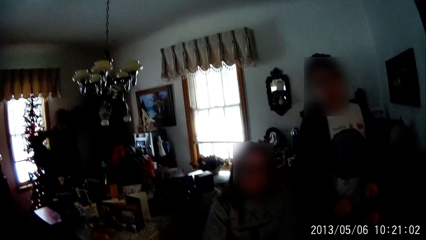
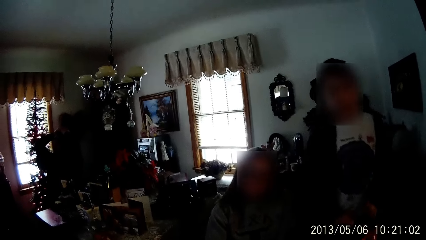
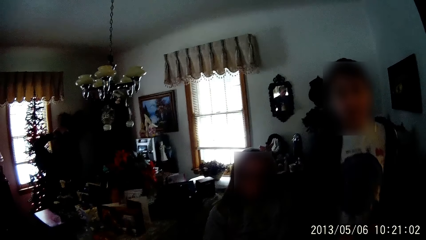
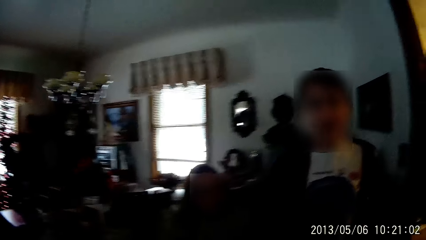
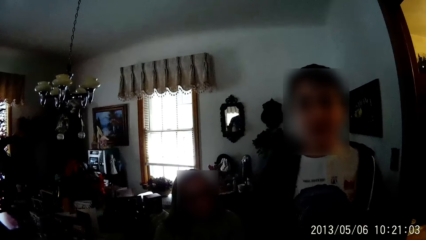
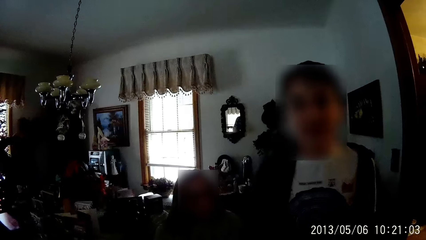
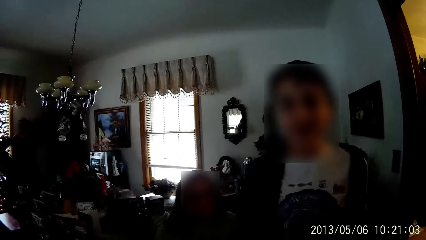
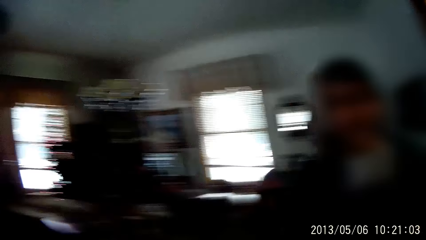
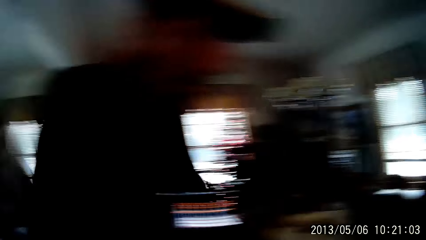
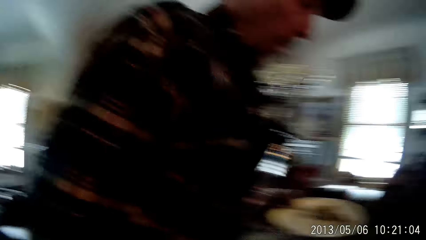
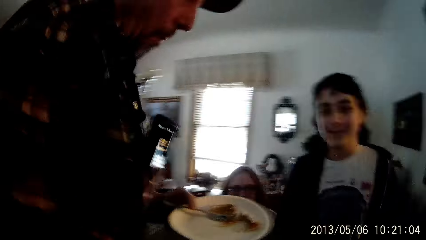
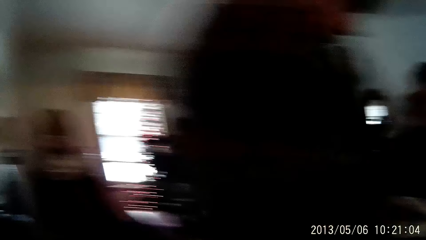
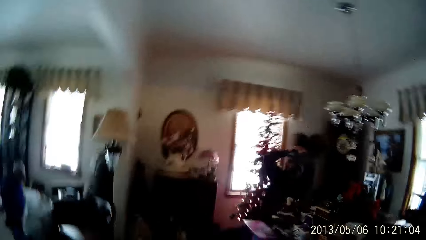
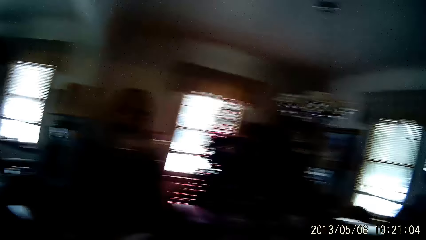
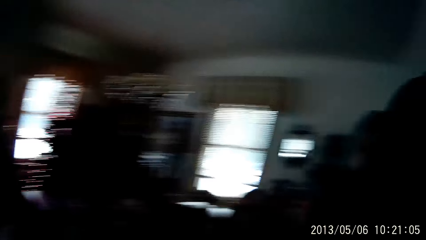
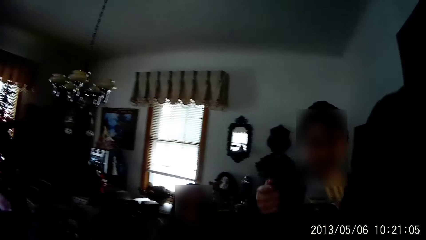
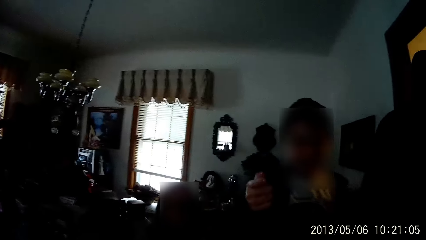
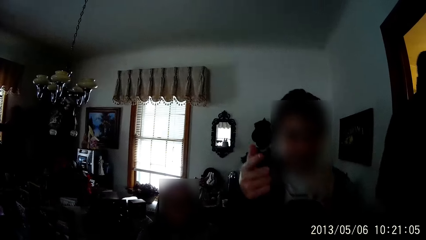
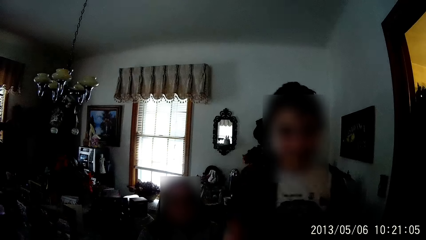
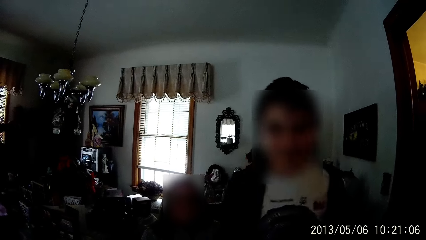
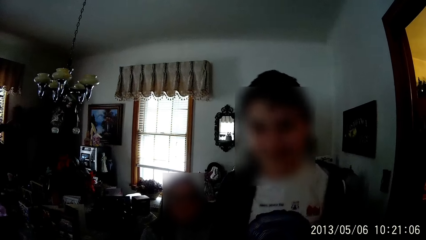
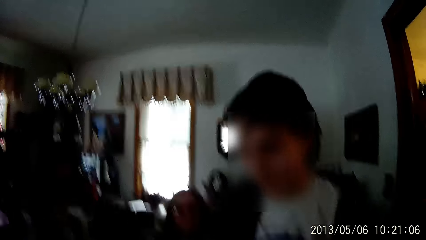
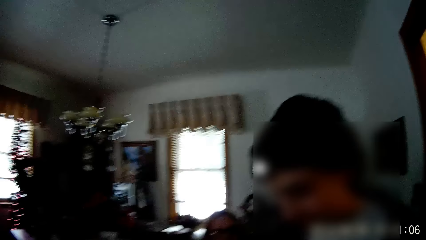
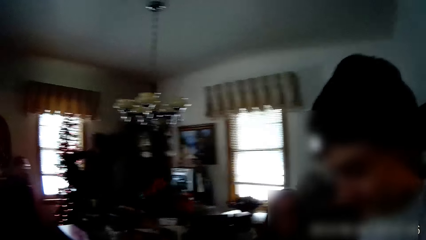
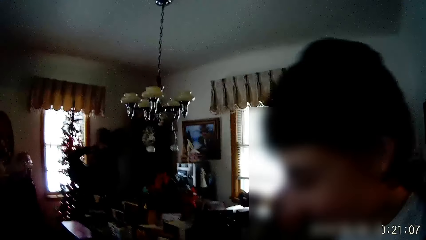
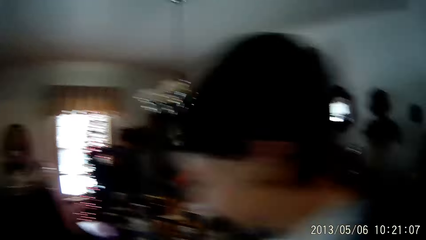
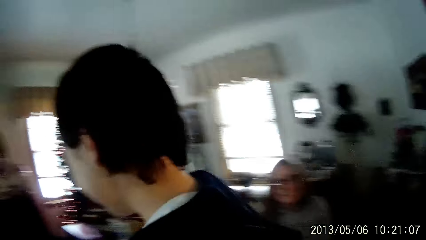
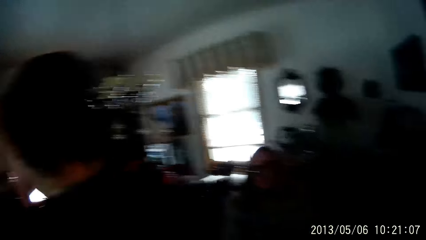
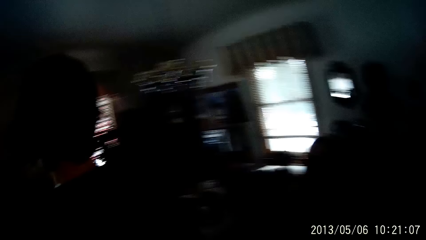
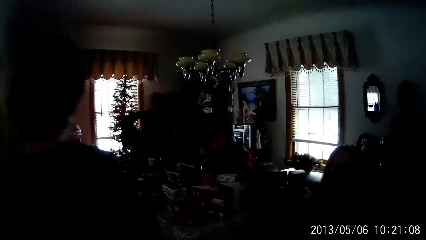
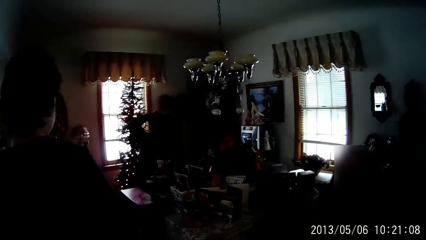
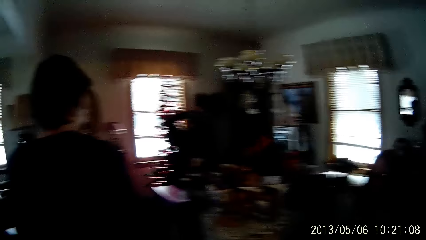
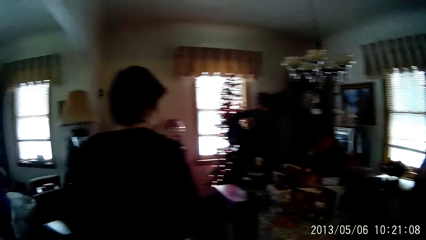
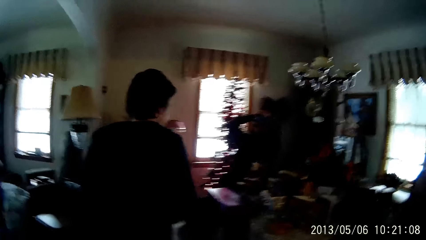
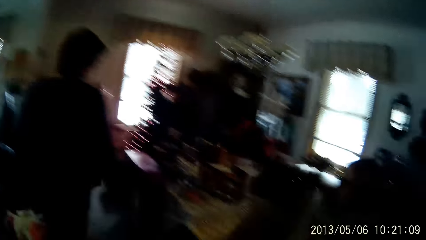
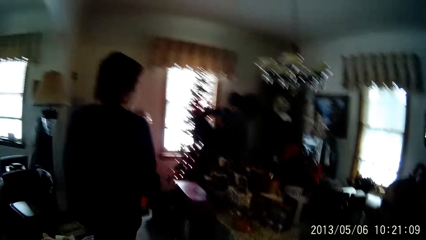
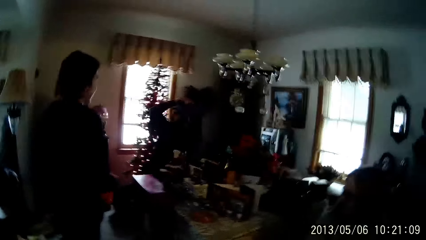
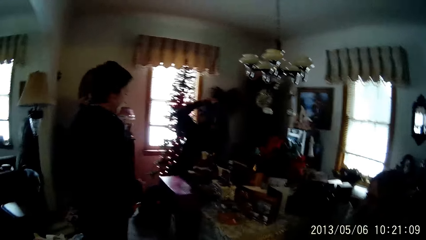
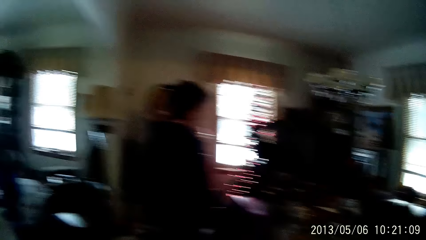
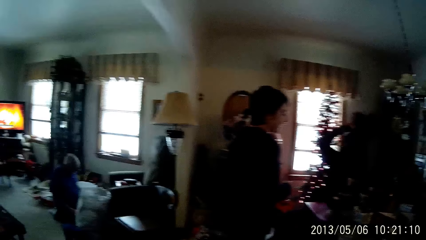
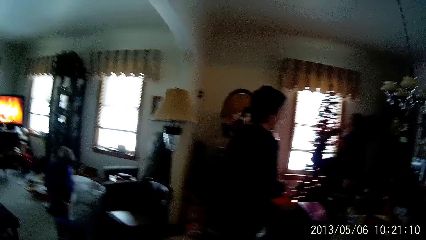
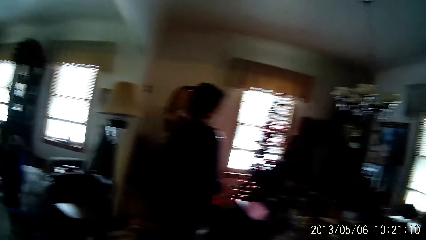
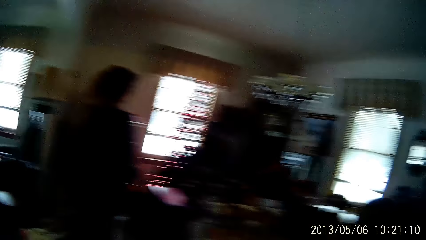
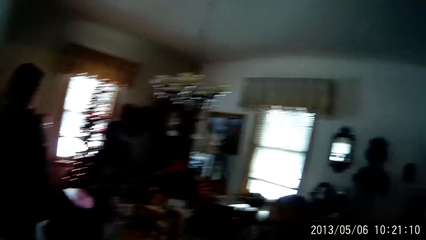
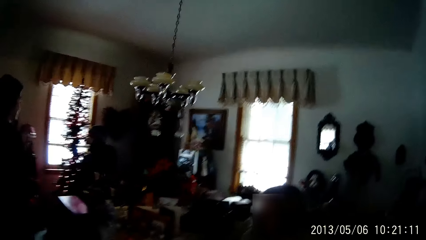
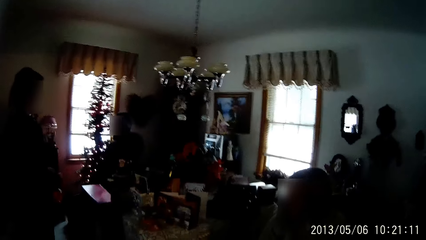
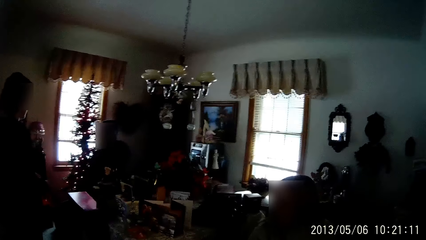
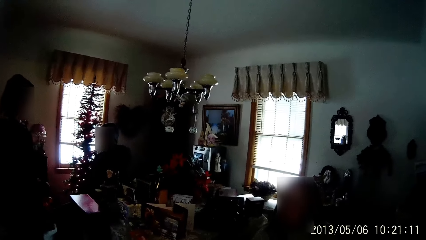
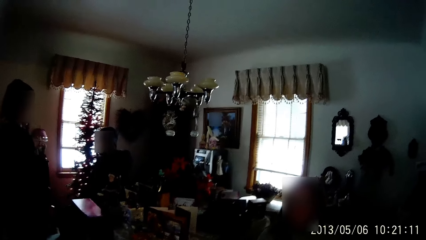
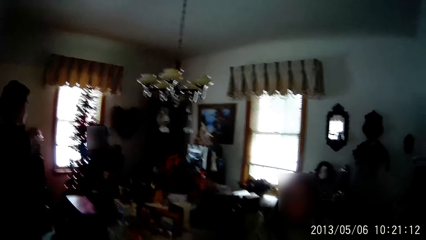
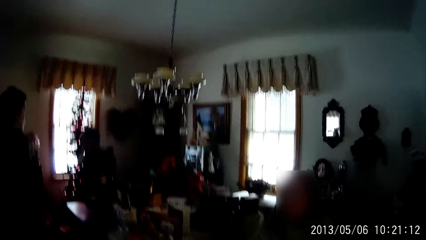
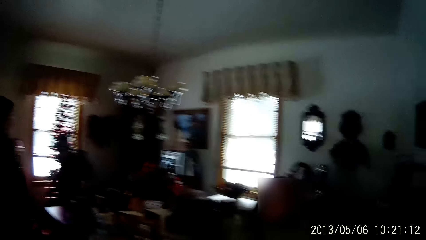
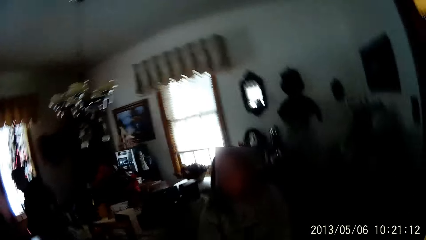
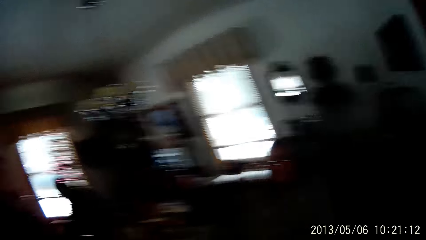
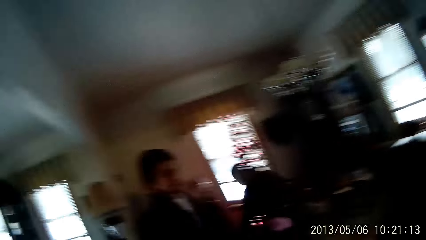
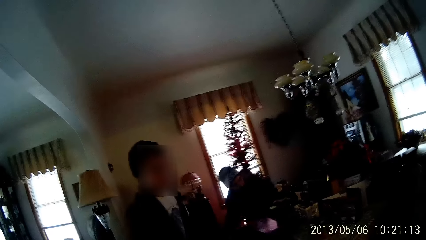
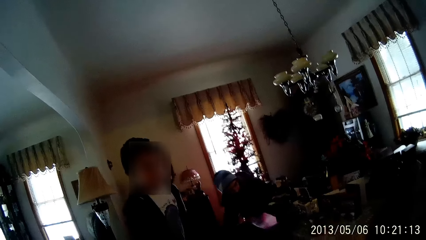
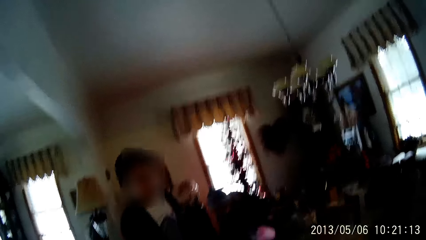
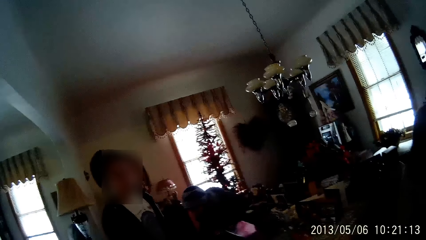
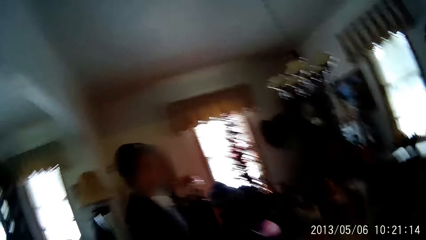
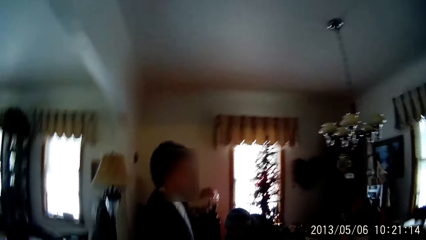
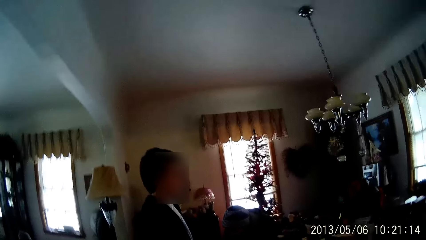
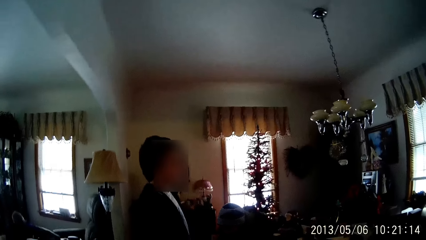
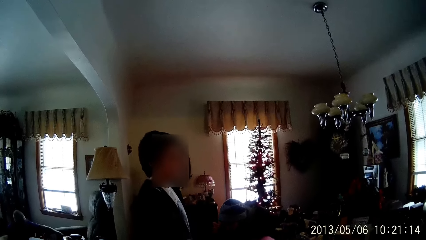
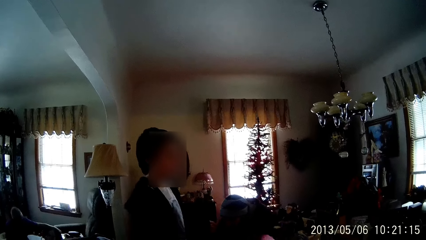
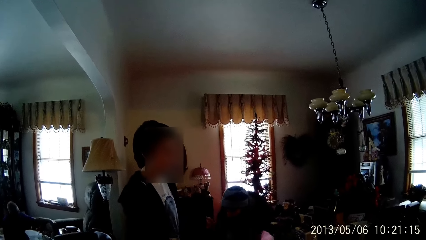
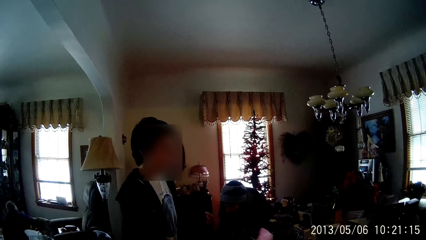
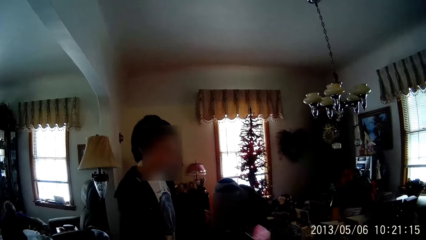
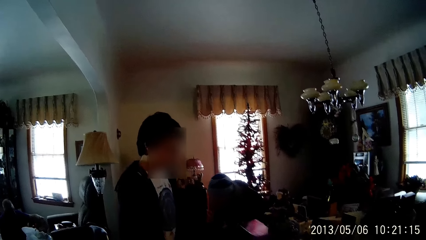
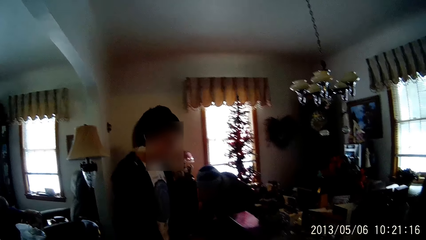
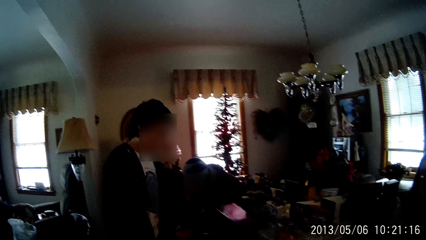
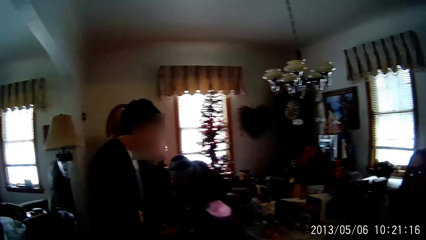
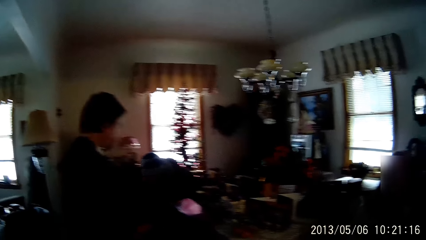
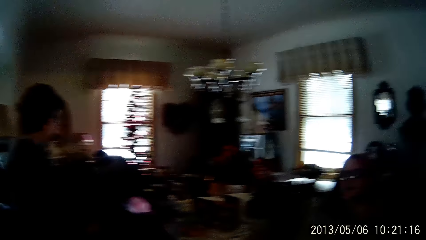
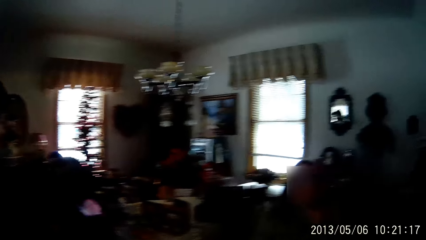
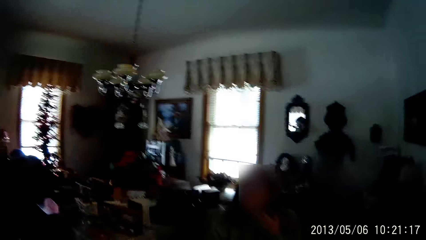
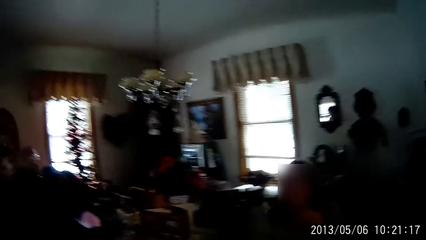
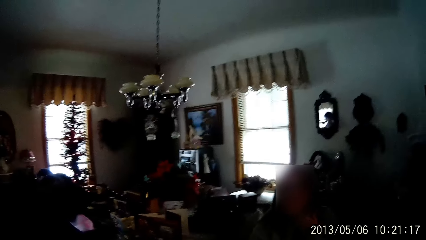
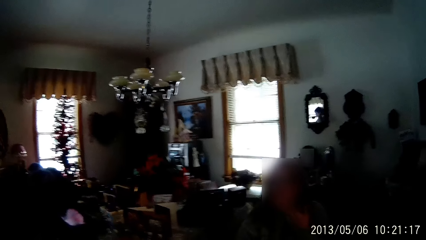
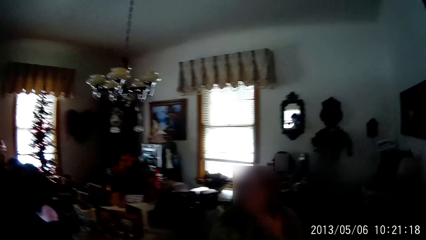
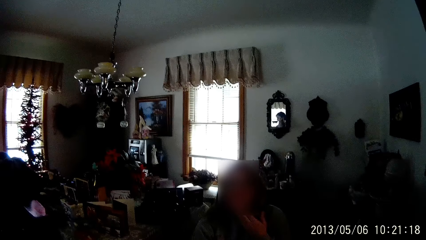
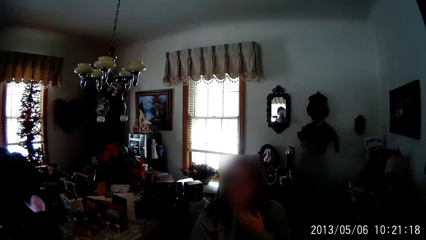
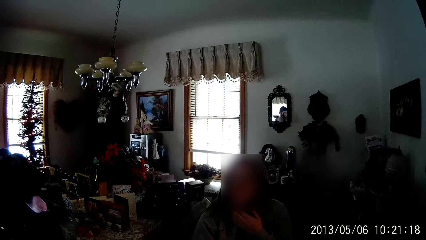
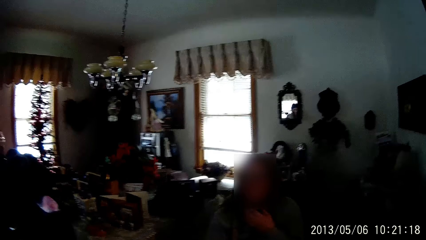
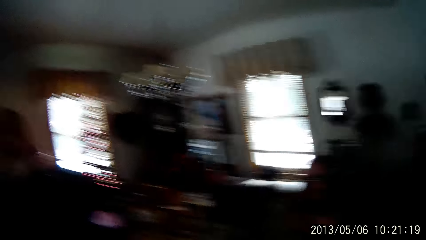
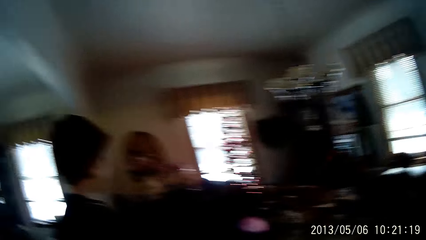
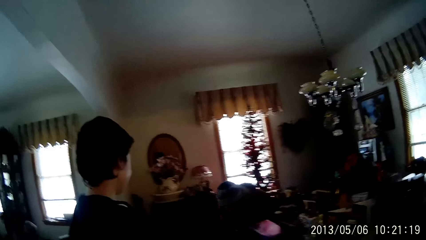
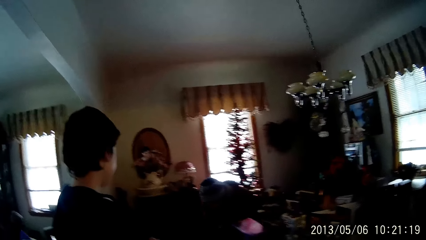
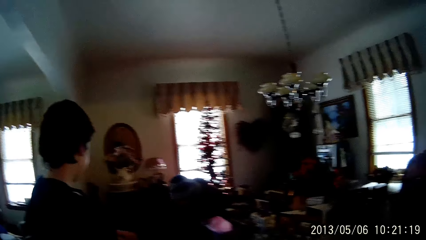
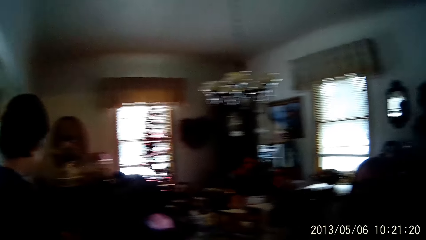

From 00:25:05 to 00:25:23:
The camera wearer talks to a woman. They interact with a man. Another man walks into a room from a sitting room. The camera wearer looks around. They talk to another woman.
